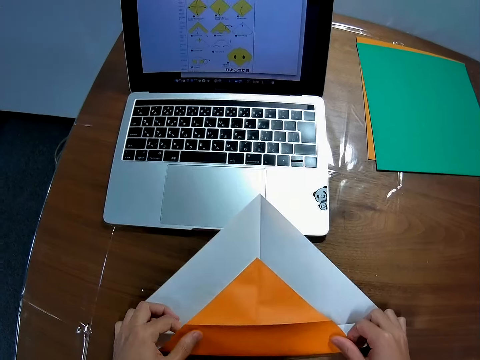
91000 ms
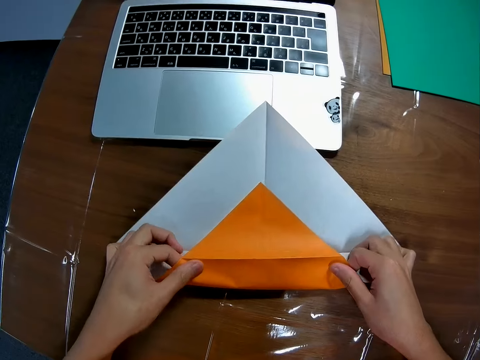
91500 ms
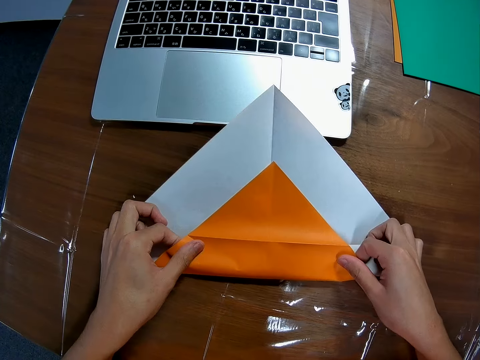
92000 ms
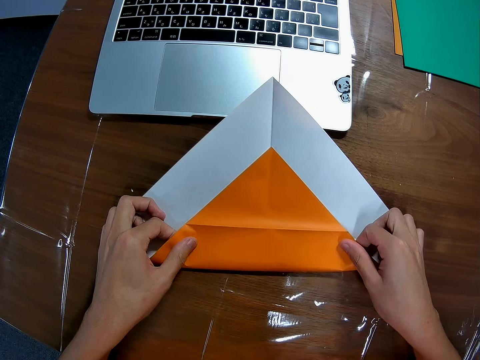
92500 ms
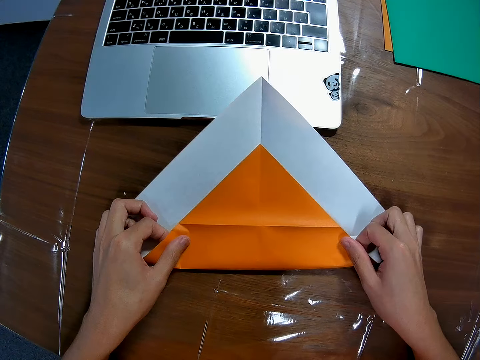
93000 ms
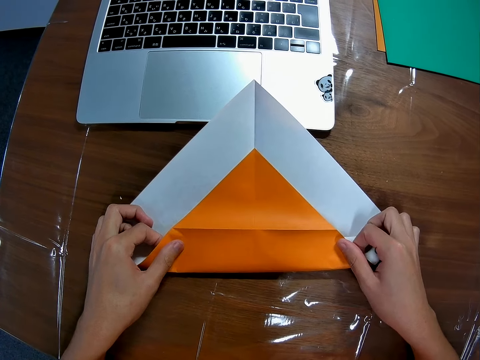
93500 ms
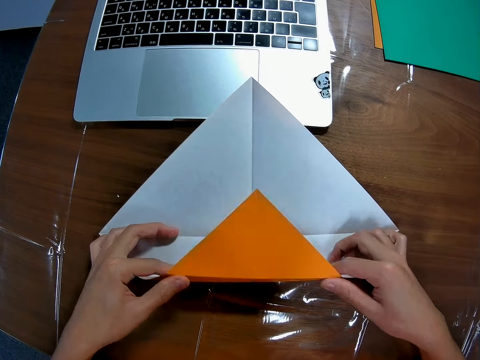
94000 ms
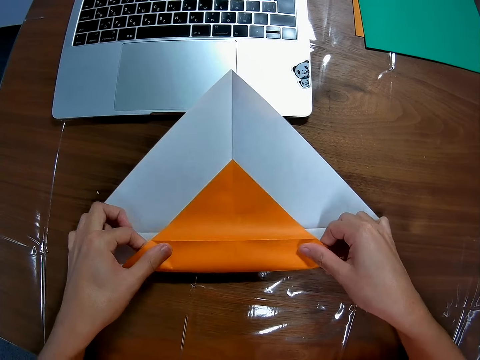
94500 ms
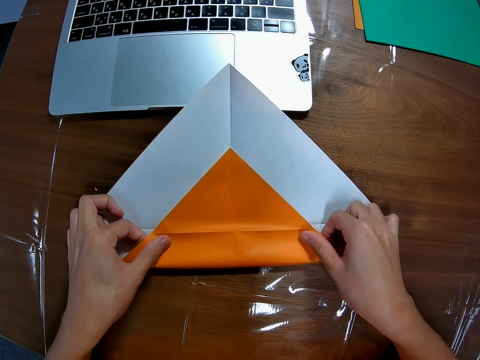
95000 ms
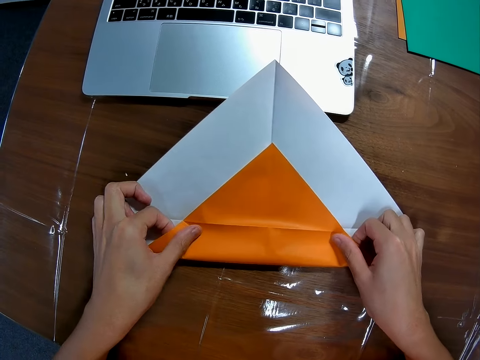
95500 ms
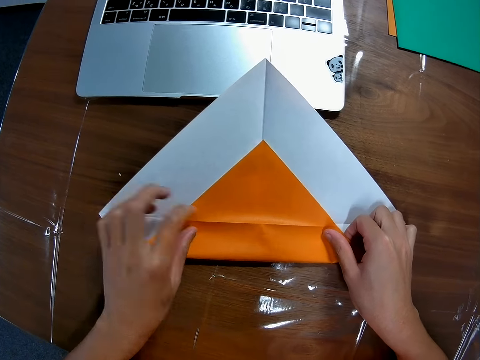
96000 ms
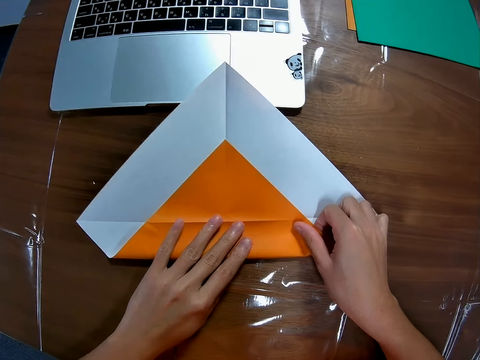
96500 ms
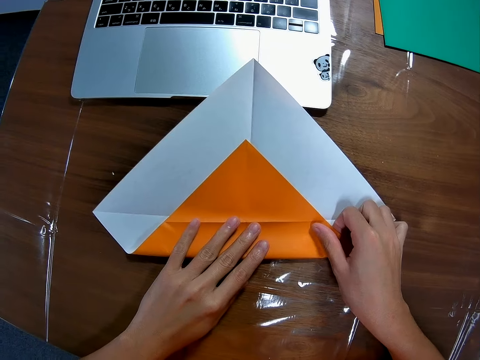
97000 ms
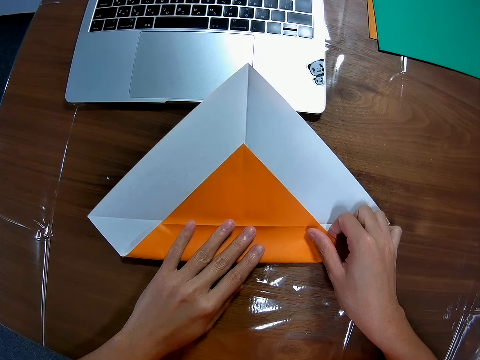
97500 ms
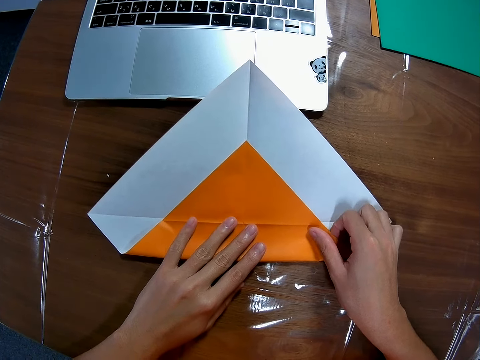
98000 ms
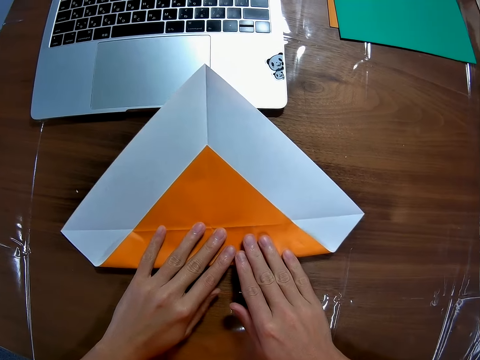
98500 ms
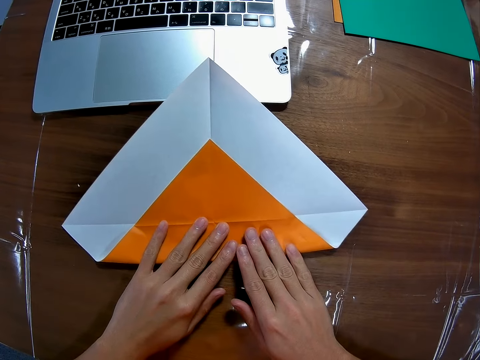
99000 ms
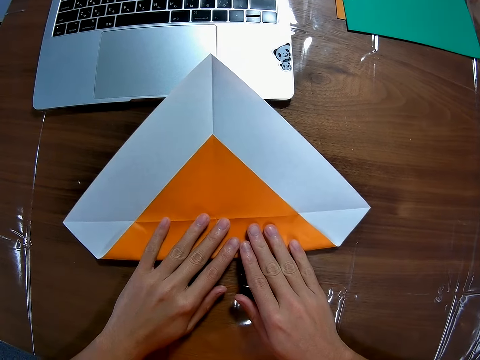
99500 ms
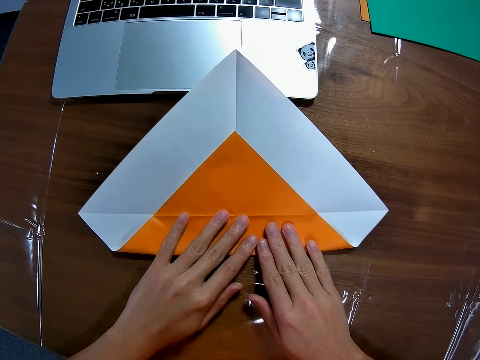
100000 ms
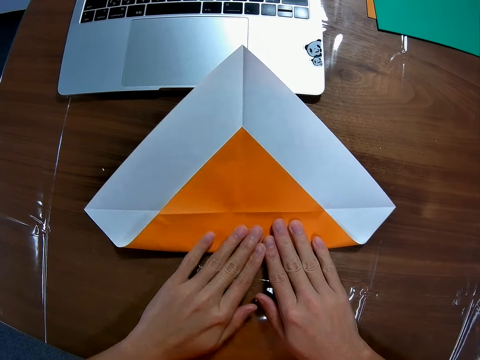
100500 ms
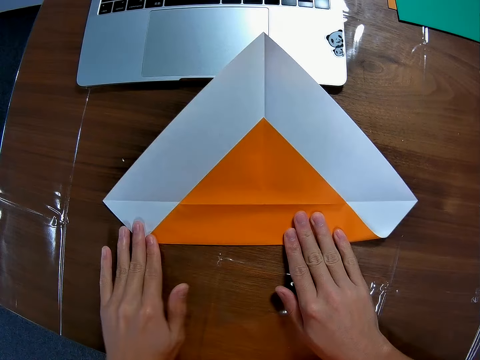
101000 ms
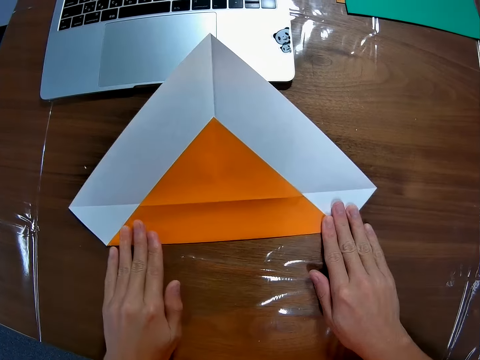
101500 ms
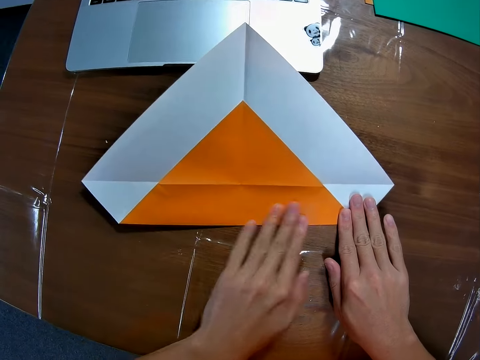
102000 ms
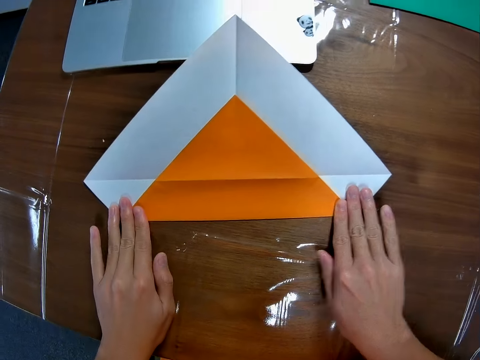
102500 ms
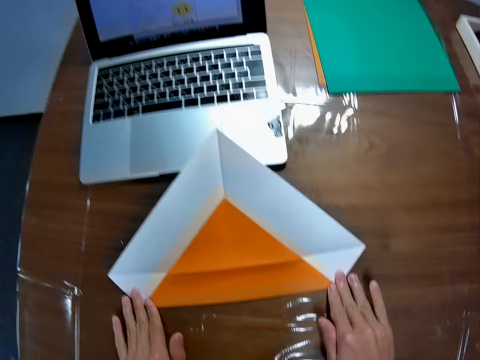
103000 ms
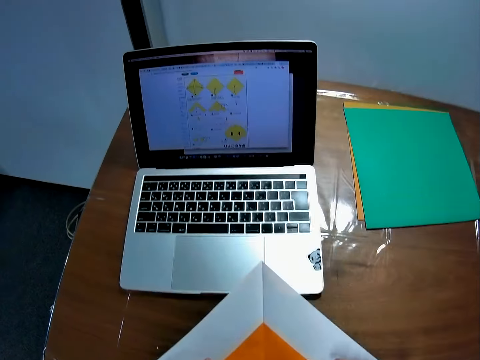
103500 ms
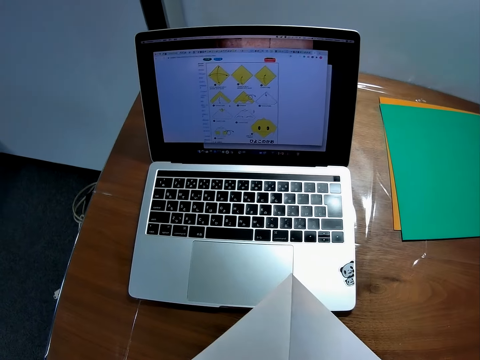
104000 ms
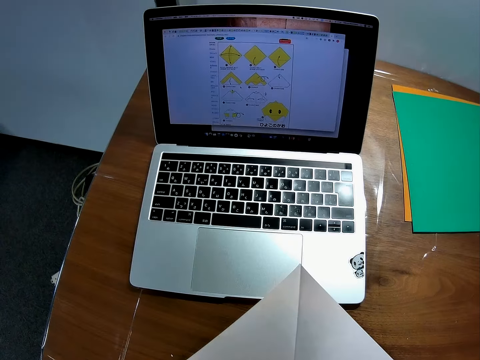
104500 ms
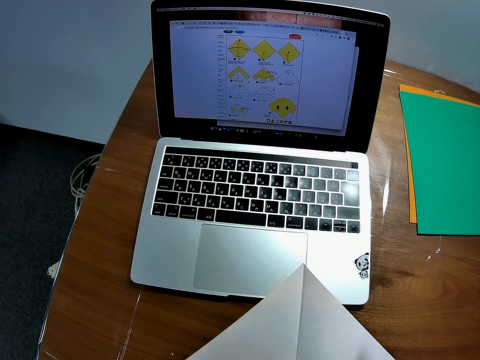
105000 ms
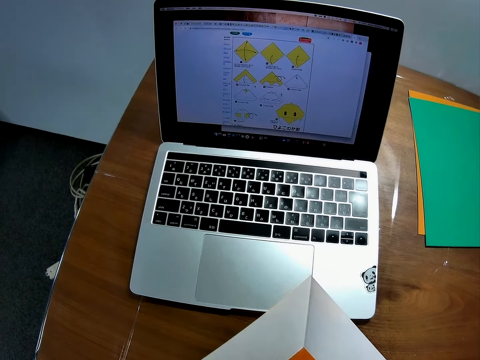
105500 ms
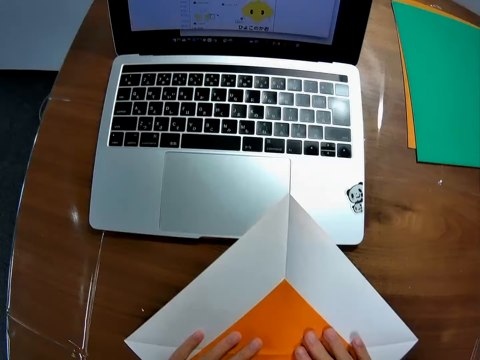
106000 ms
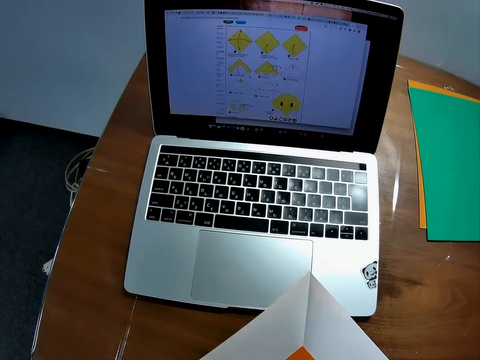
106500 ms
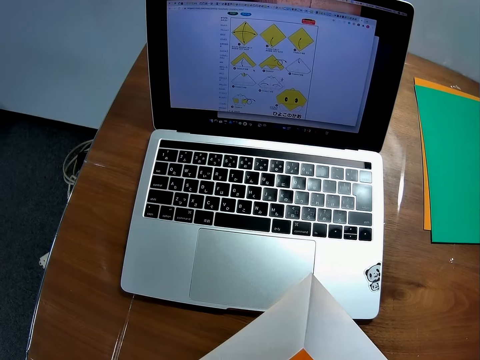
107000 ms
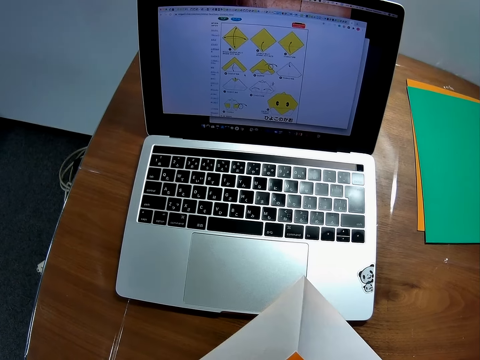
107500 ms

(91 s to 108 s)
The camera wearer smoothens the edge of the paper on the table with his fingers. He looks at the machine.

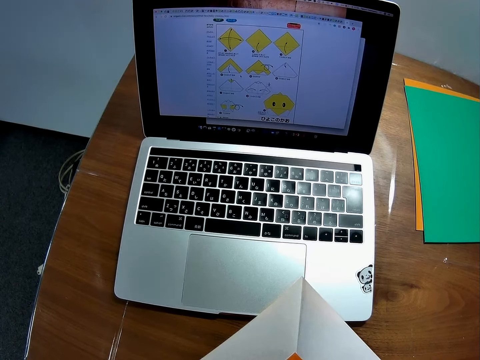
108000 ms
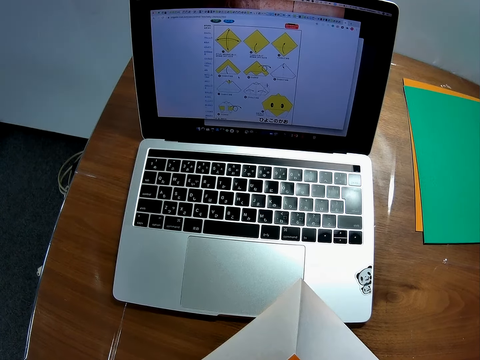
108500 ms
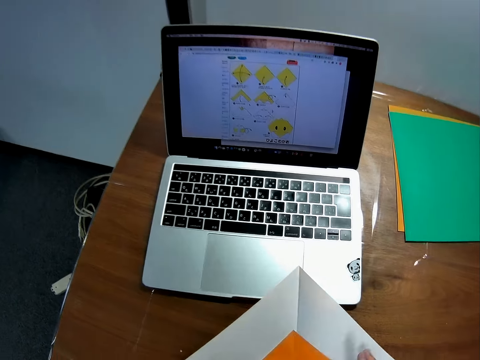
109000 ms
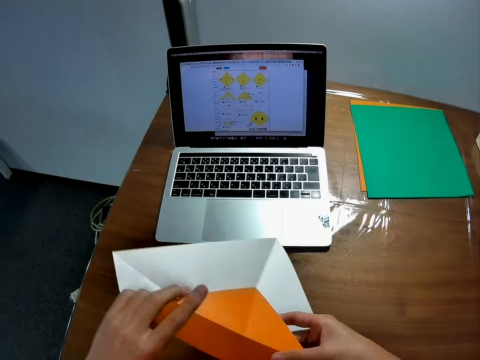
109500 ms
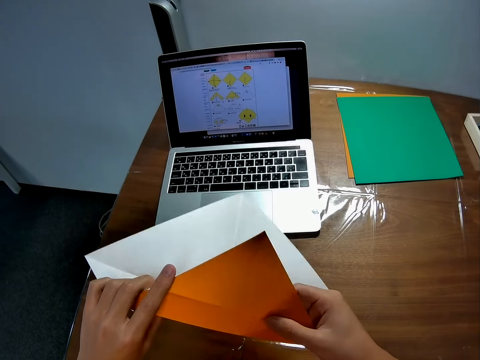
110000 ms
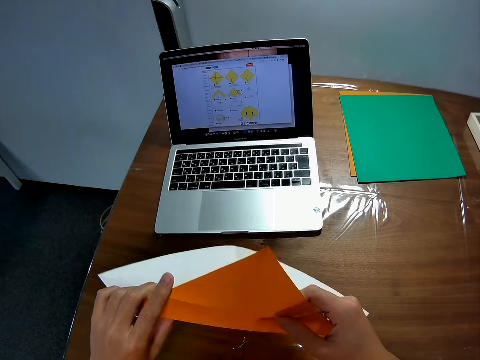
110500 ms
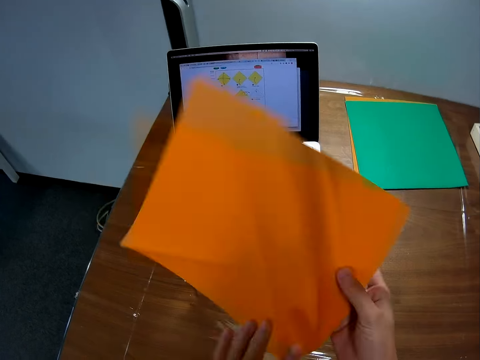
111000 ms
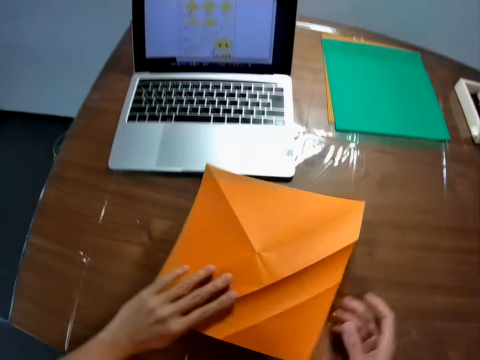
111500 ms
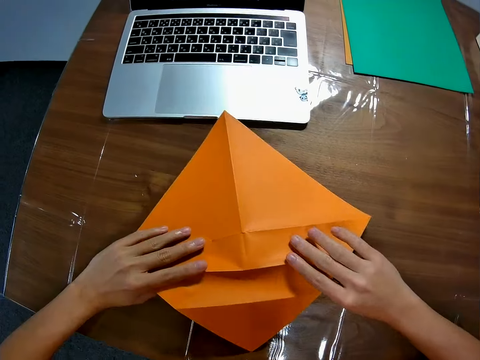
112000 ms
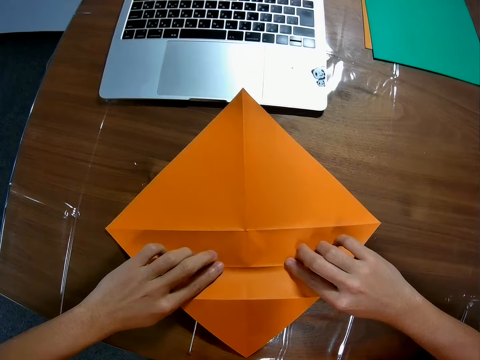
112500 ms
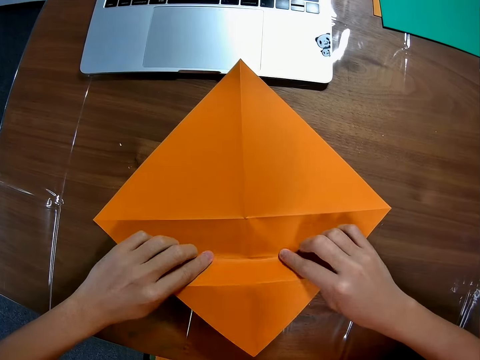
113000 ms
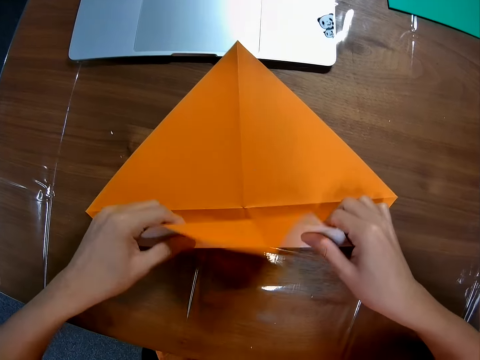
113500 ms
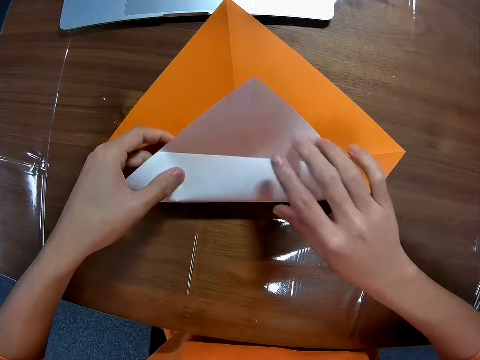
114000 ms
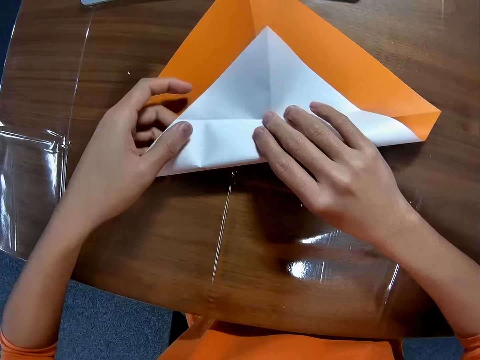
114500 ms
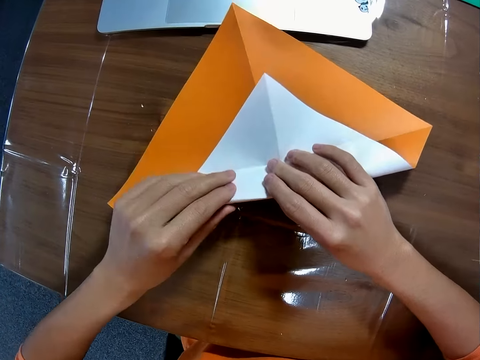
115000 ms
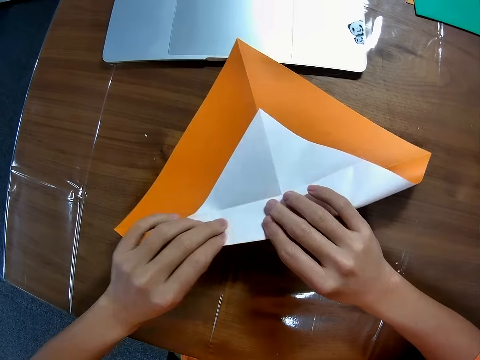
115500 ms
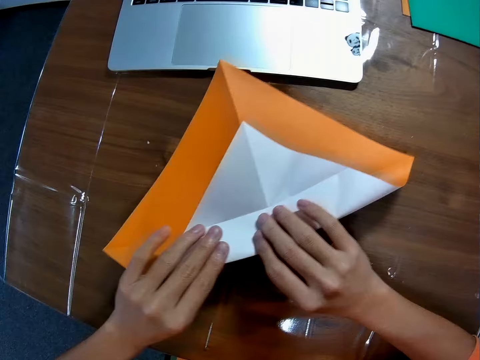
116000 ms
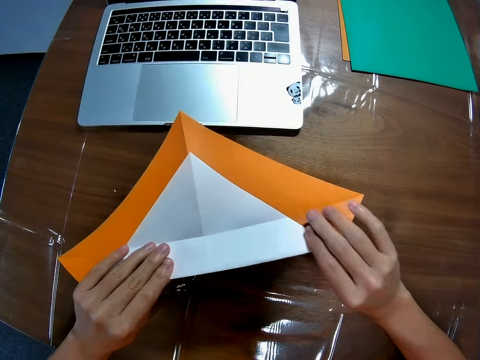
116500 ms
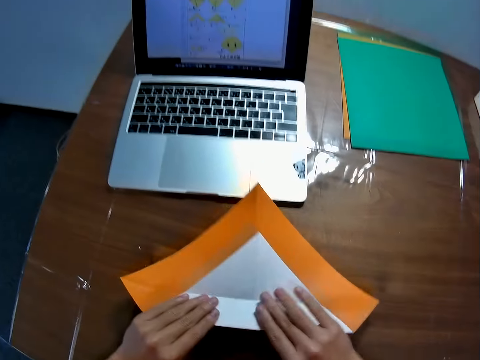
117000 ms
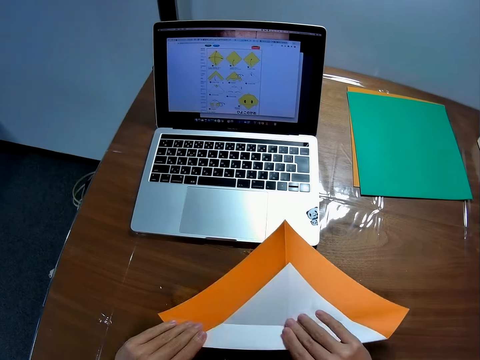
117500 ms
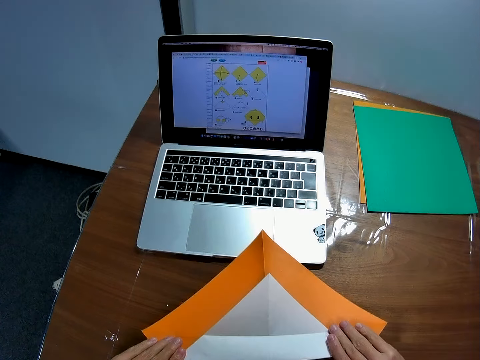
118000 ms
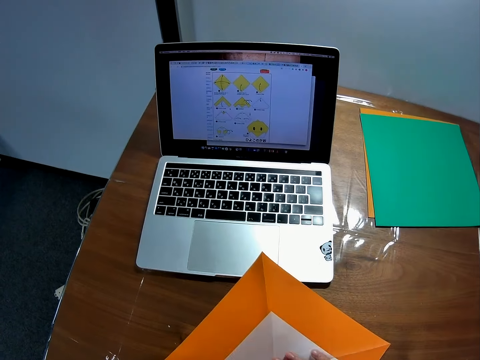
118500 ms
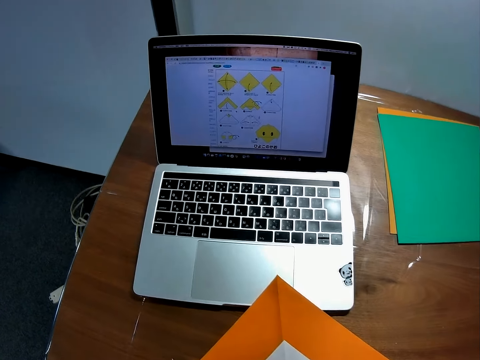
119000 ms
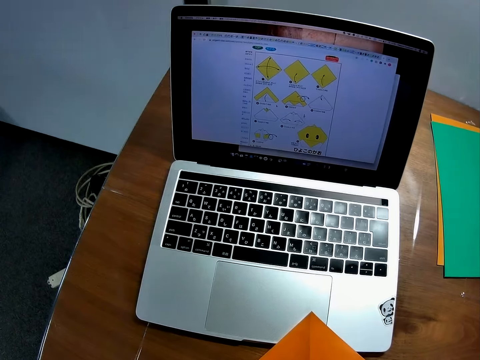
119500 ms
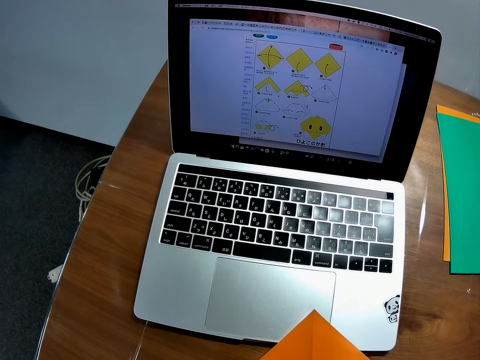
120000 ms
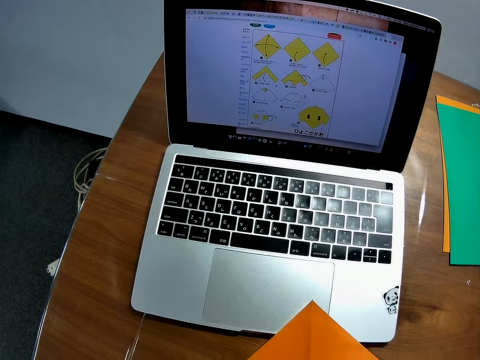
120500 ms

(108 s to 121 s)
The camera wearer picks the paper on the table with both hands. He turns the piece of paper. He drops the paper on the table. He folds the paper on the table. He smoothens the edge of the paper on the table with his fingers. He looks at the machine.
